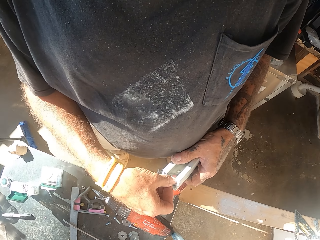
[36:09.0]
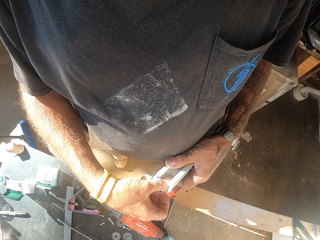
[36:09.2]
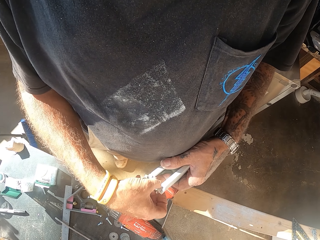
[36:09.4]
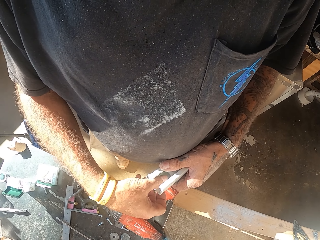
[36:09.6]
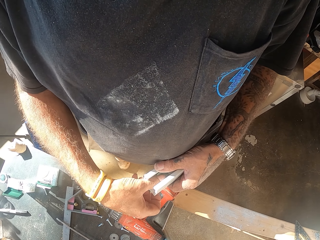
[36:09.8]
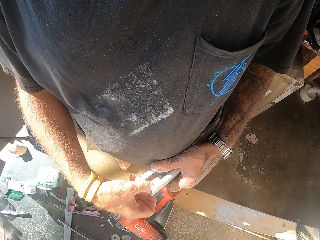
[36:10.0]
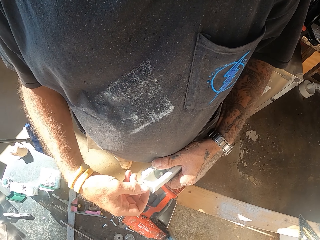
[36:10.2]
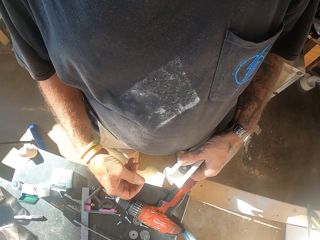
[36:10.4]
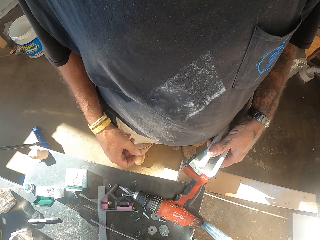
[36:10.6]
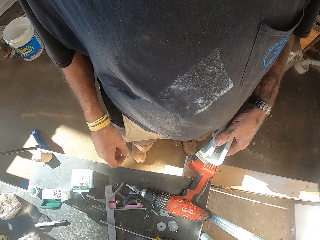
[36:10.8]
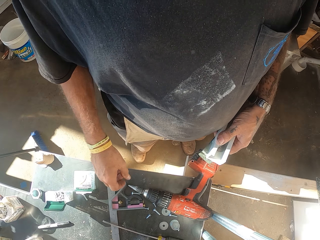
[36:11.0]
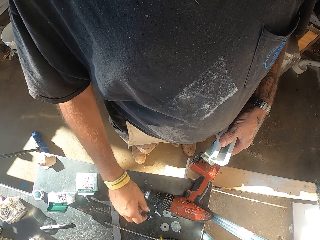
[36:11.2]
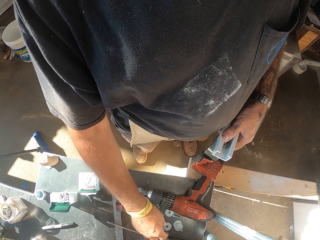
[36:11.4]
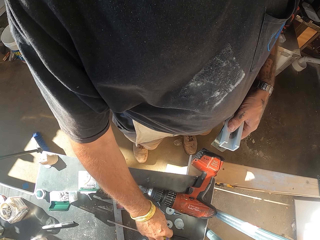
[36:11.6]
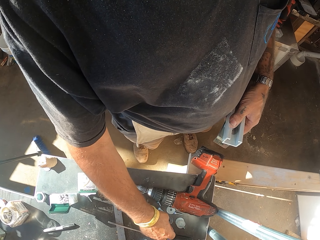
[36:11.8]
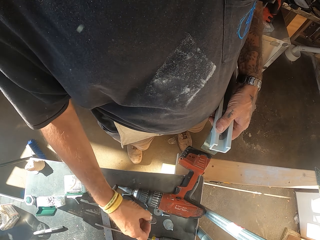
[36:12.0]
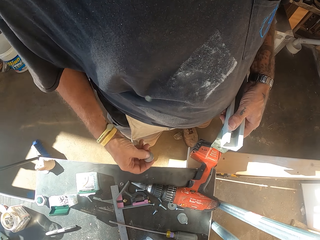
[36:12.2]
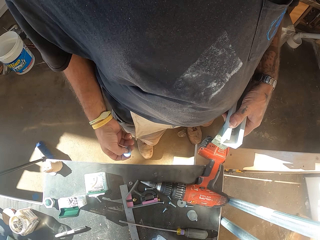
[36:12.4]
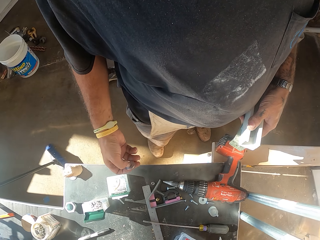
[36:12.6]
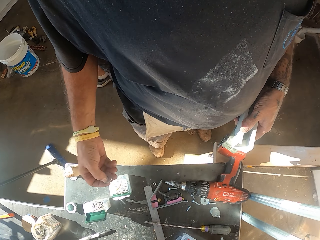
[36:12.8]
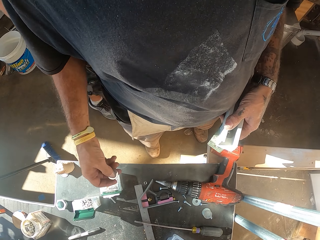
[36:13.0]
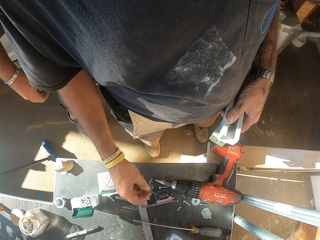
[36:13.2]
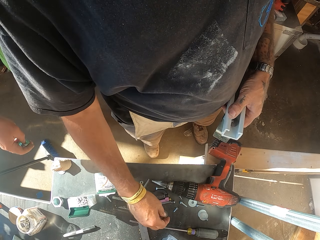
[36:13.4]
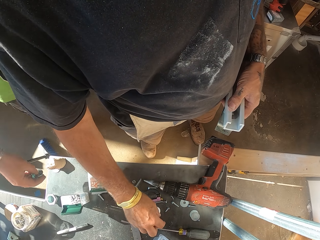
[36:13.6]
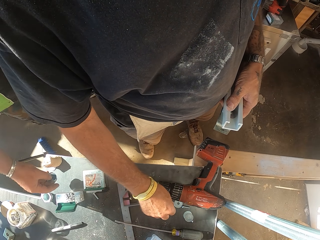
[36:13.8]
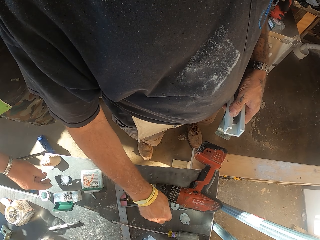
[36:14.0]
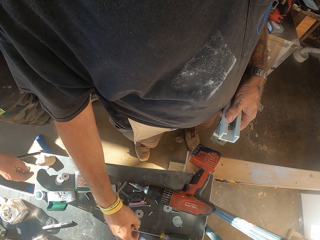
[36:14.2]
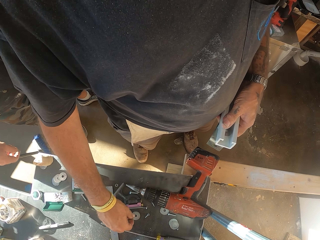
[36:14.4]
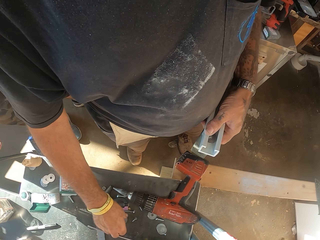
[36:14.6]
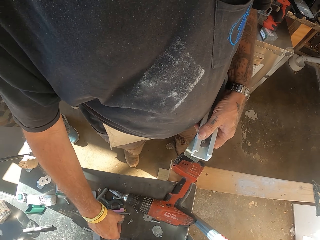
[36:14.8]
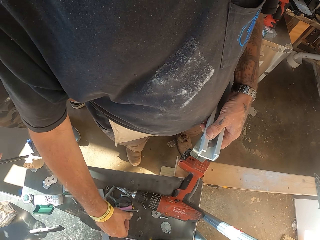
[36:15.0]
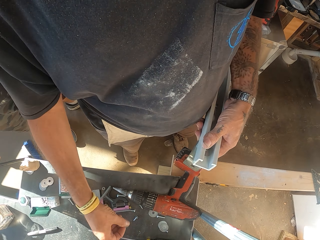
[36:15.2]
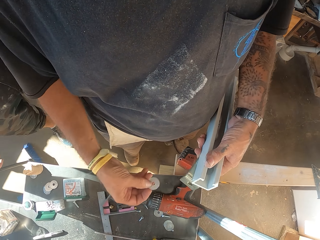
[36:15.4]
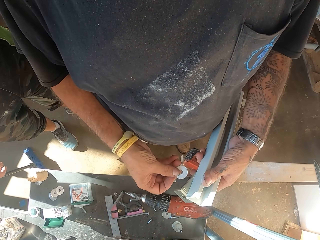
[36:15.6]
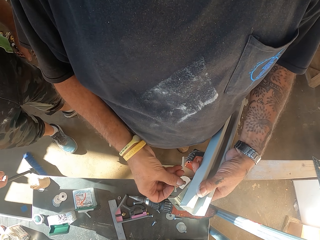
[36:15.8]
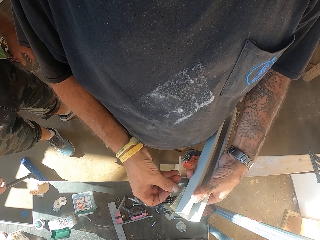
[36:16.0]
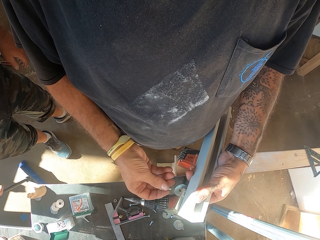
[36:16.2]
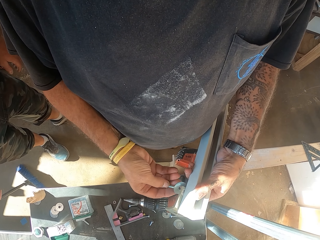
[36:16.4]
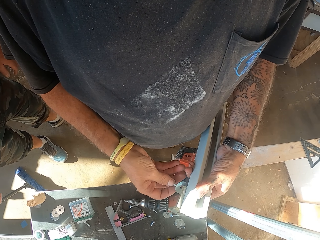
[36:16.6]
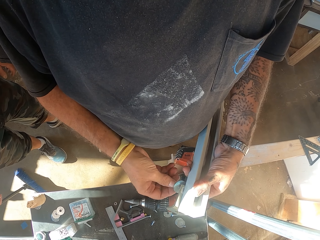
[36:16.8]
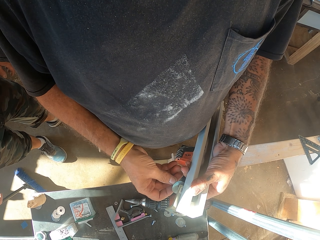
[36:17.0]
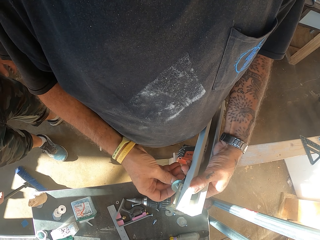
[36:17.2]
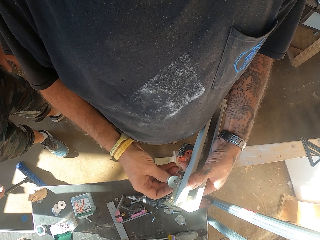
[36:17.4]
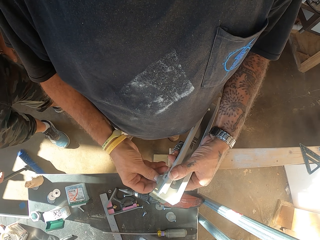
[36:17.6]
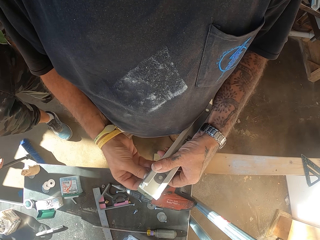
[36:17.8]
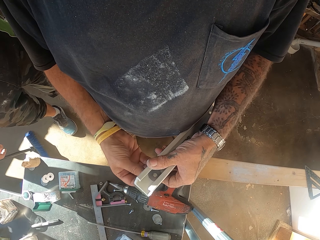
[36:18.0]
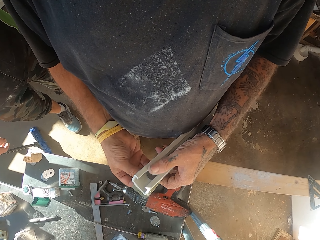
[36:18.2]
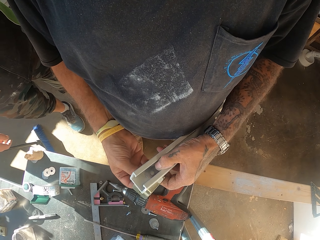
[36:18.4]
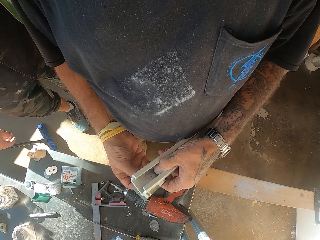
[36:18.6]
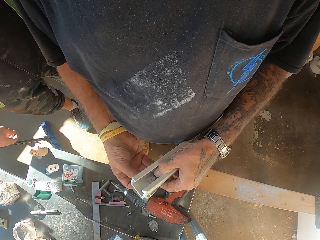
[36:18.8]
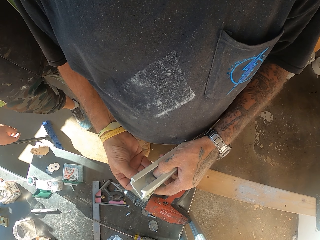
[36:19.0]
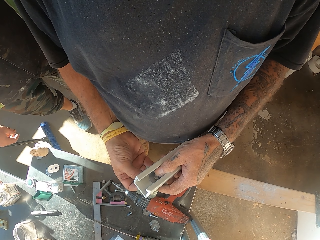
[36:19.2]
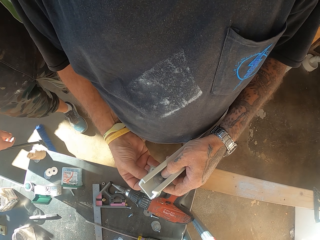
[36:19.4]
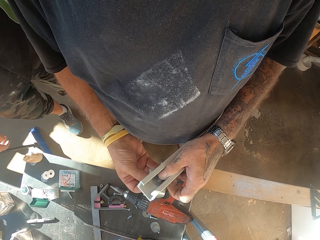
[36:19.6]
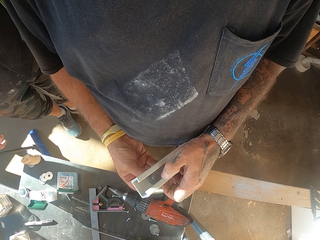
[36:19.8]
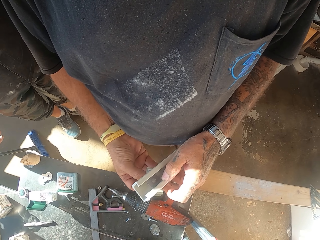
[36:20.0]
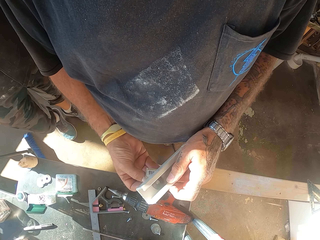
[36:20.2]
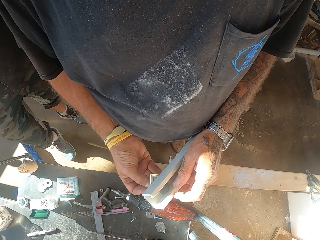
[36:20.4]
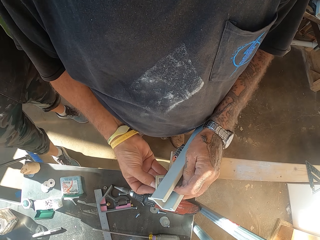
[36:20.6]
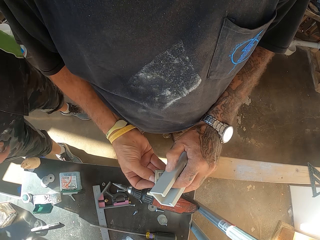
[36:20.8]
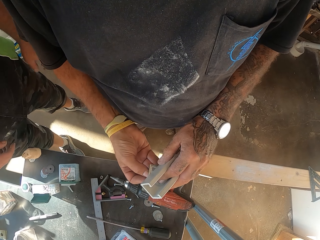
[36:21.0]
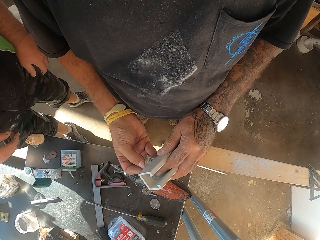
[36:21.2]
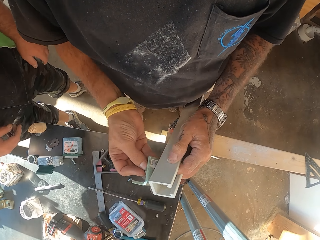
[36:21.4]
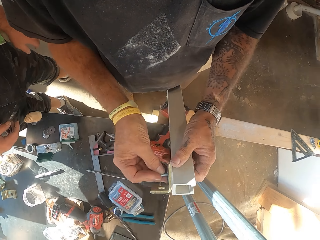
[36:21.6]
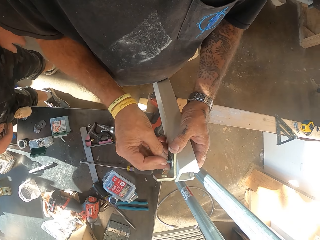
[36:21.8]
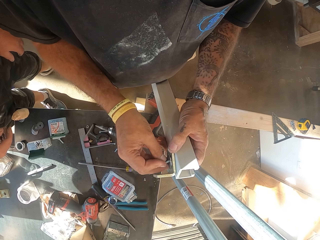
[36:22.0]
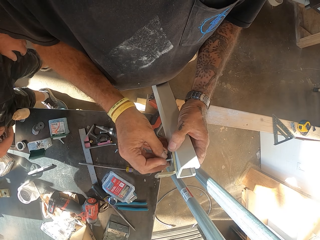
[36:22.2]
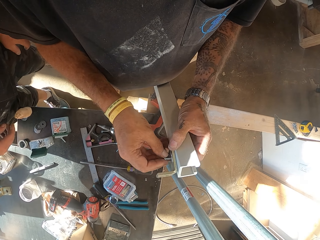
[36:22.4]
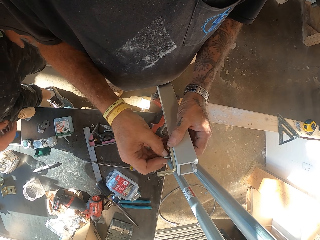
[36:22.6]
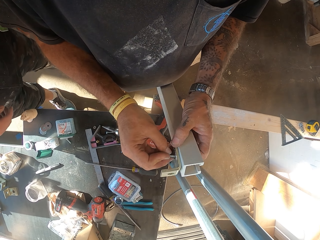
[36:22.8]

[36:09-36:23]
The camera wearer inserts something on the pipe. A person drops blades on the table. The camera wearer drives the bolt into the plastic rail.

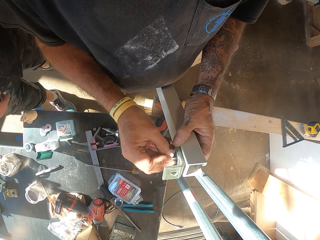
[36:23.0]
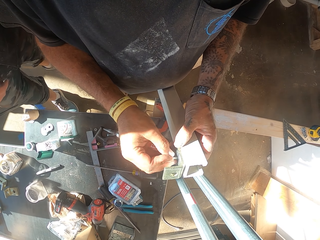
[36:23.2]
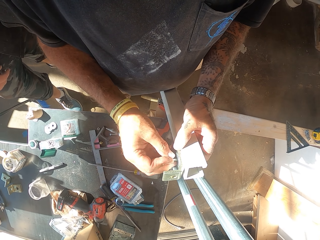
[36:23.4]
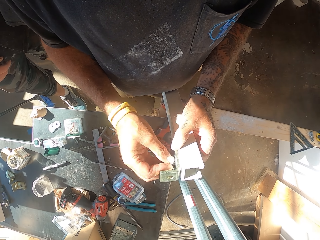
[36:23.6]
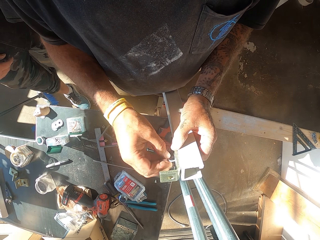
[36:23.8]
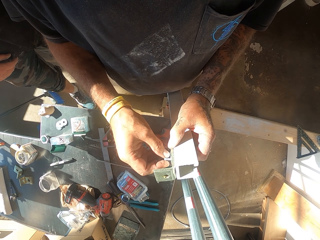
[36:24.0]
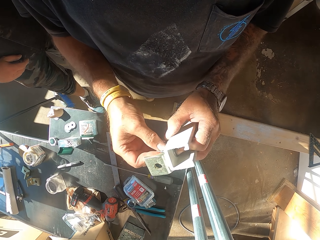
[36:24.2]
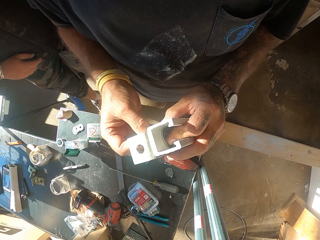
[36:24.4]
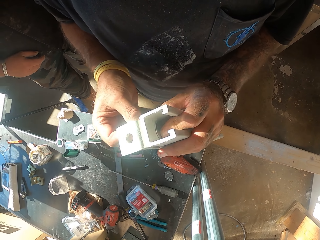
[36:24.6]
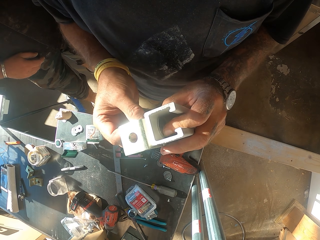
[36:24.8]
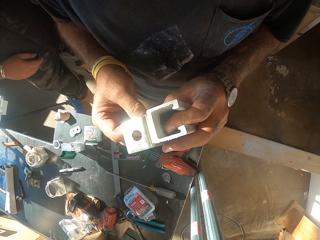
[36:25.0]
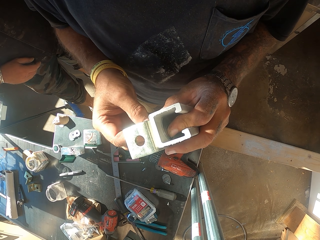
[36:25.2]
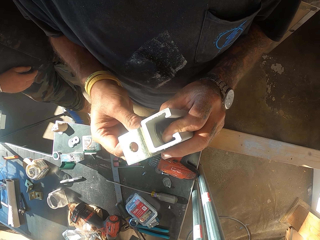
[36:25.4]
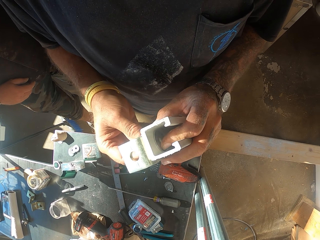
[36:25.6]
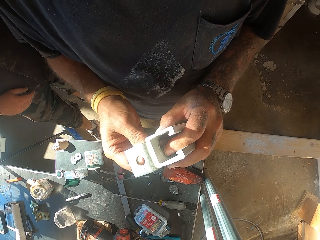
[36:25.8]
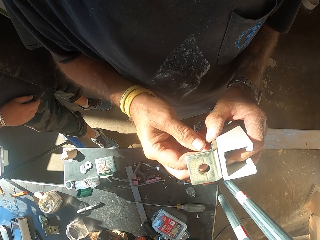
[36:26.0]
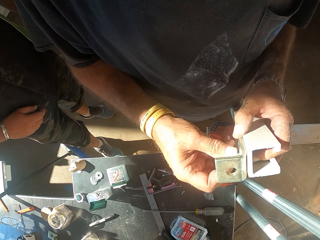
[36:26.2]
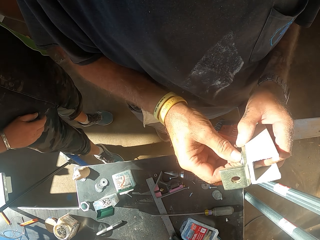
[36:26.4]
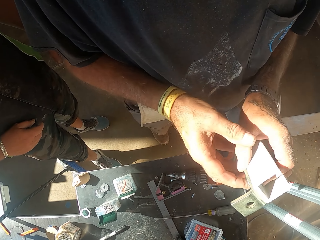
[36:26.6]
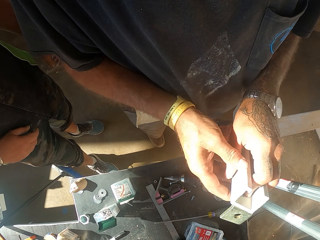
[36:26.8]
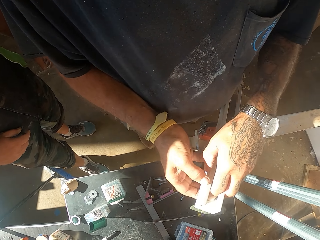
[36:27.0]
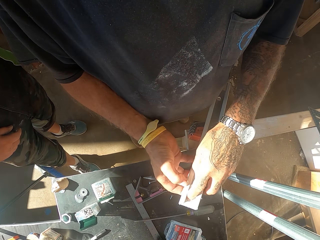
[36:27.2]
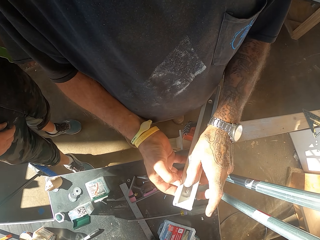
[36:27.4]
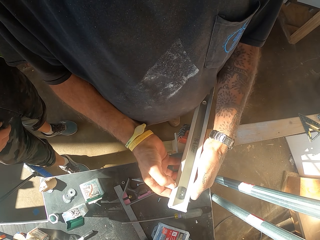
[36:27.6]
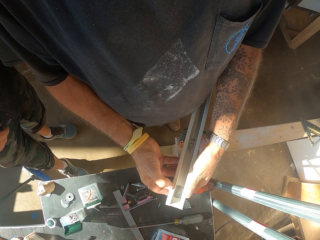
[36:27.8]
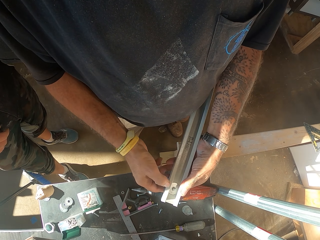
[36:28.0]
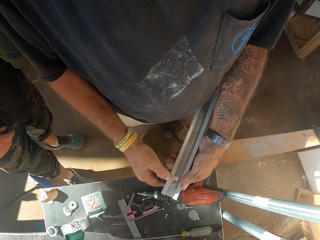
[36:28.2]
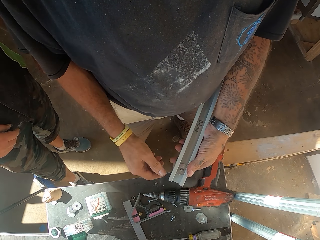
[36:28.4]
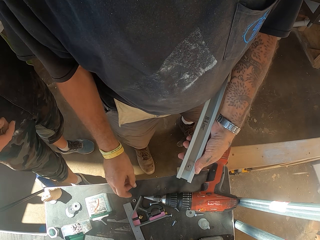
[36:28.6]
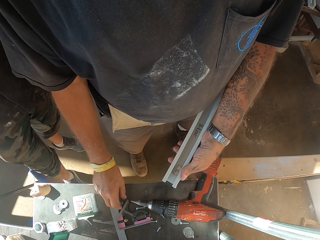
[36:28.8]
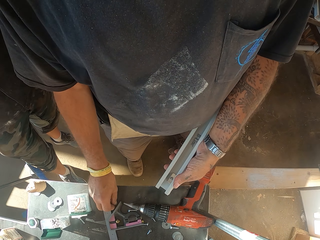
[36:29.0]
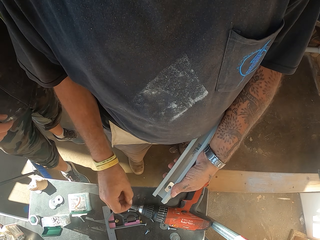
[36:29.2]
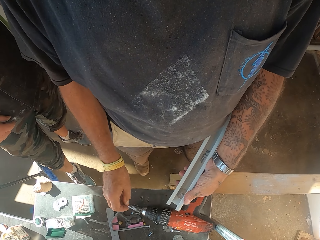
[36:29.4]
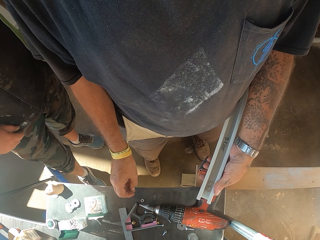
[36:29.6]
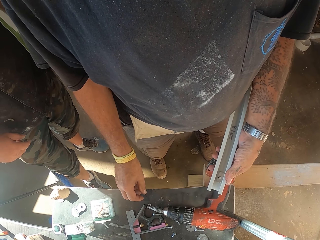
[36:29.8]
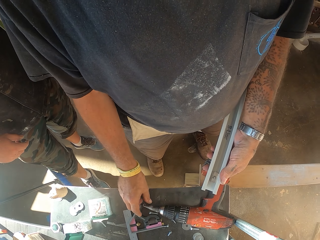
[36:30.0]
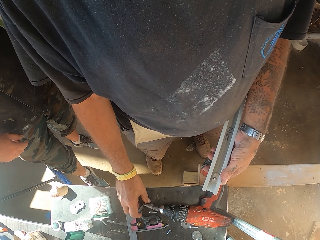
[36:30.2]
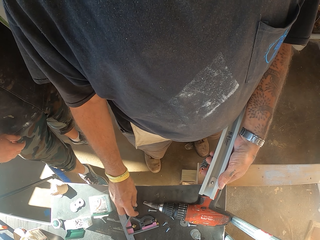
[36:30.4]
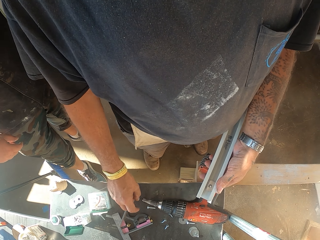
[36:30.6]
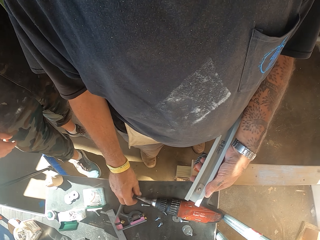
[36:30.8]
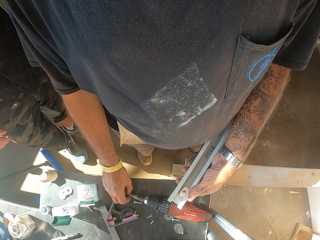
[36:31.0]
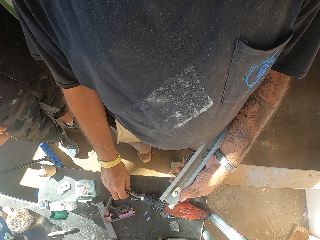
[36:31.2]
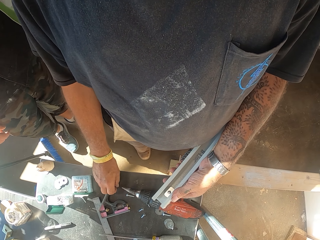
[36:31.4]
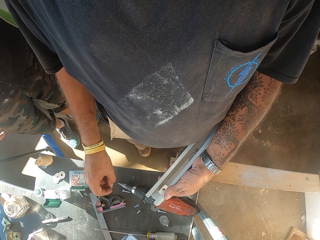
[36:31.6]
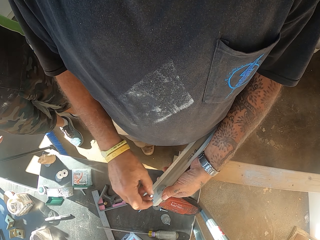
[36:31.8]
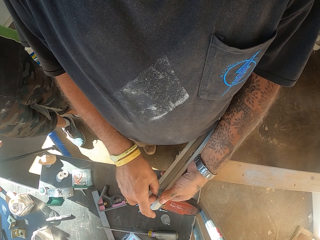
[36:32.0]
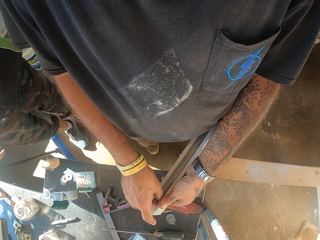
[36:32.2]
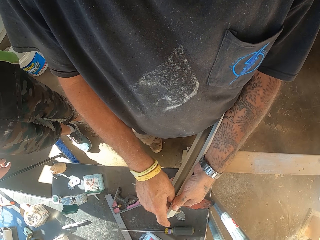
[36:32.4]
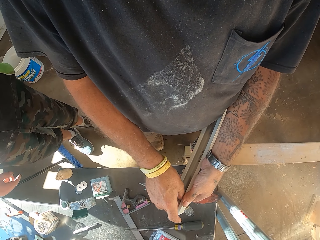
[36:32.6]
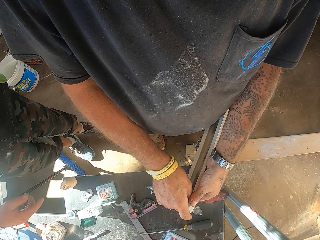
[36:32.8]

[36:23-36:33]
The camera wearer picks up a nut.
